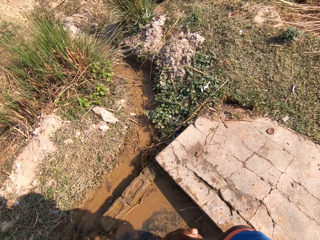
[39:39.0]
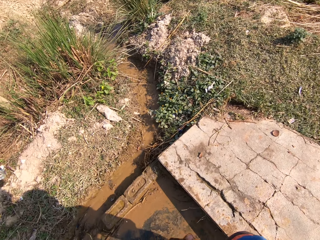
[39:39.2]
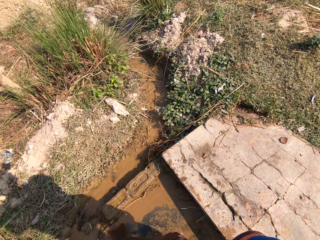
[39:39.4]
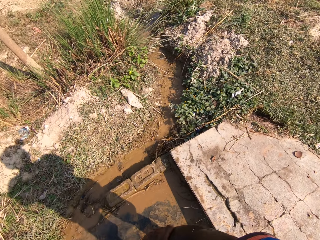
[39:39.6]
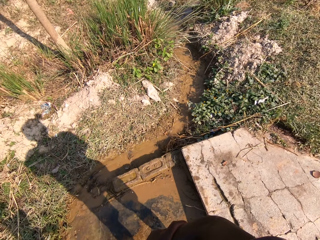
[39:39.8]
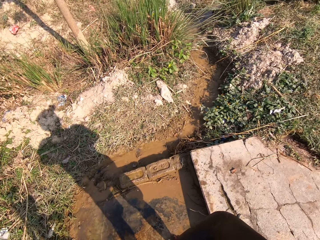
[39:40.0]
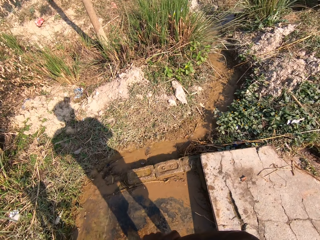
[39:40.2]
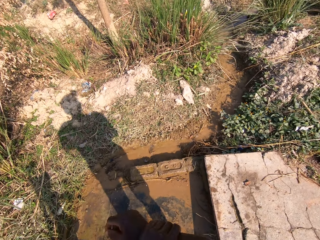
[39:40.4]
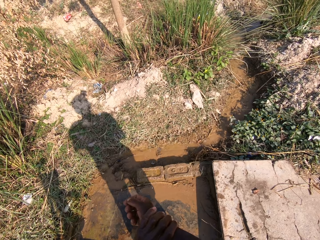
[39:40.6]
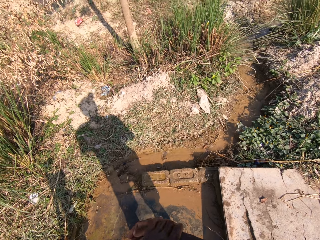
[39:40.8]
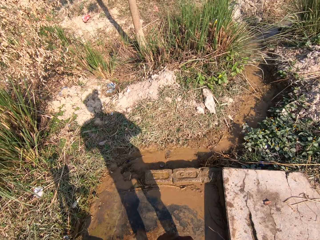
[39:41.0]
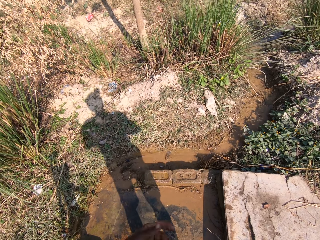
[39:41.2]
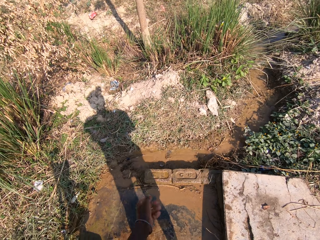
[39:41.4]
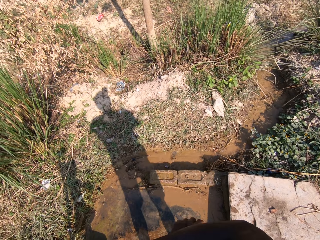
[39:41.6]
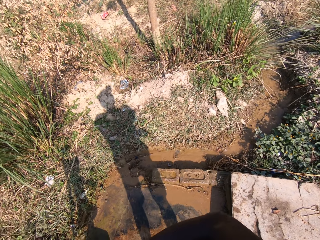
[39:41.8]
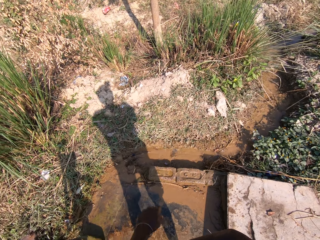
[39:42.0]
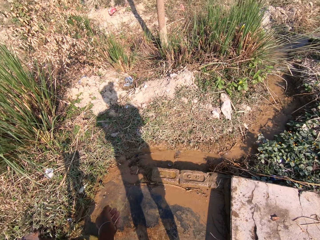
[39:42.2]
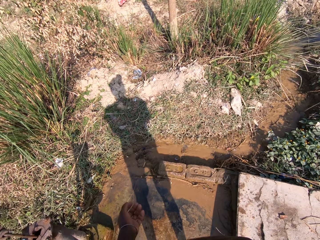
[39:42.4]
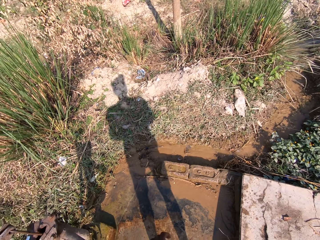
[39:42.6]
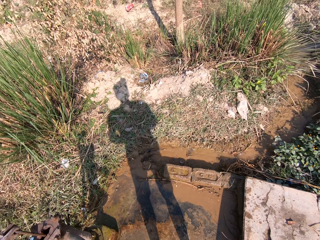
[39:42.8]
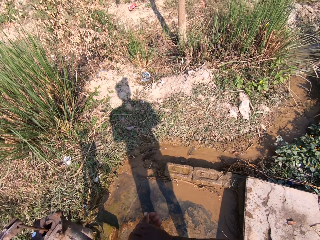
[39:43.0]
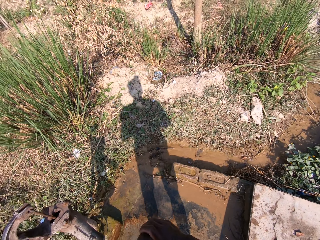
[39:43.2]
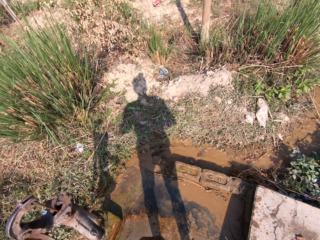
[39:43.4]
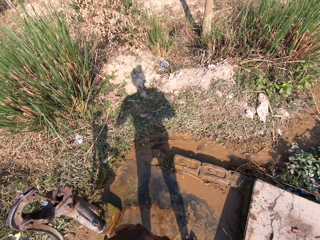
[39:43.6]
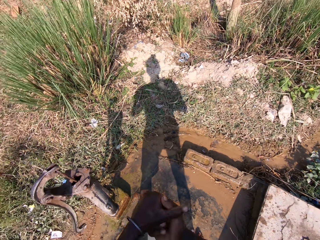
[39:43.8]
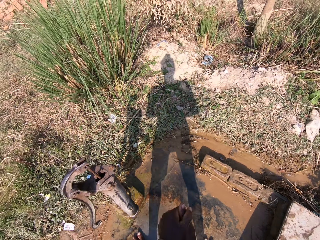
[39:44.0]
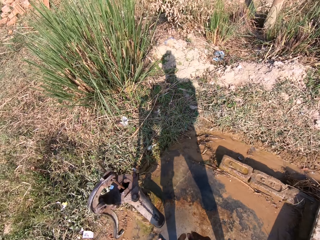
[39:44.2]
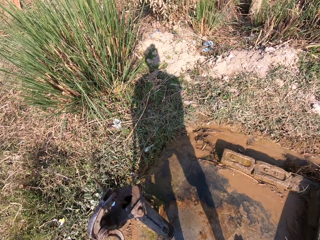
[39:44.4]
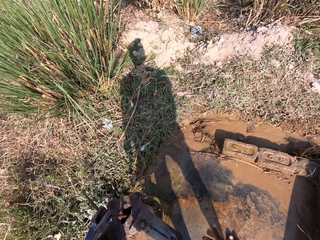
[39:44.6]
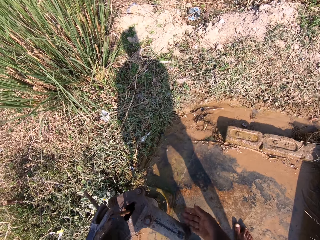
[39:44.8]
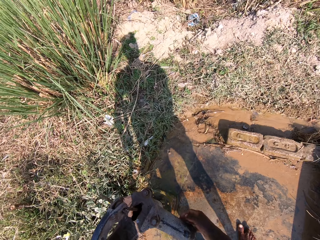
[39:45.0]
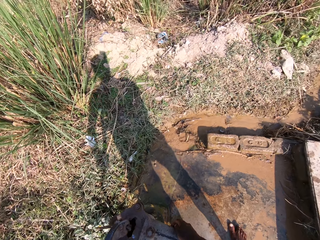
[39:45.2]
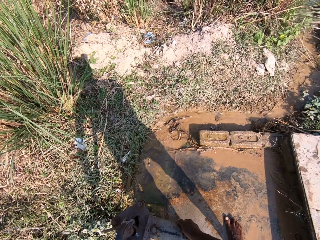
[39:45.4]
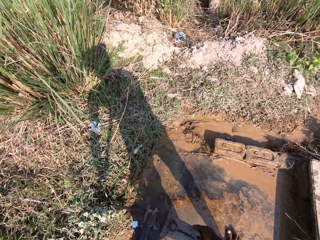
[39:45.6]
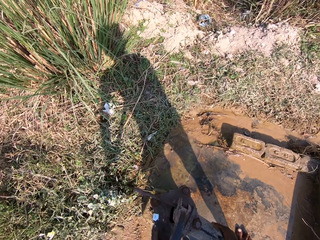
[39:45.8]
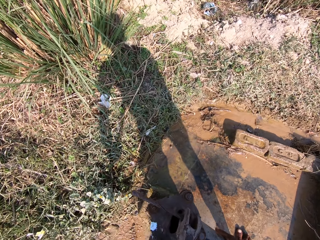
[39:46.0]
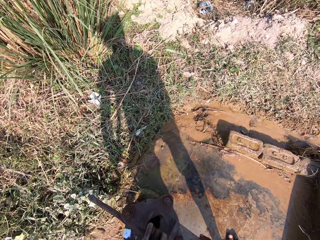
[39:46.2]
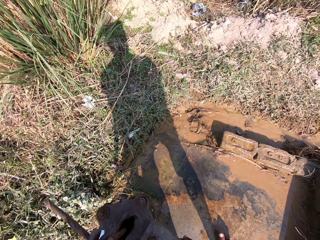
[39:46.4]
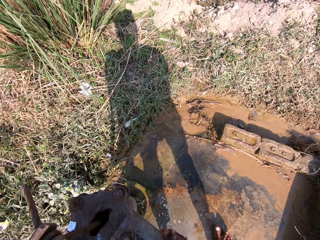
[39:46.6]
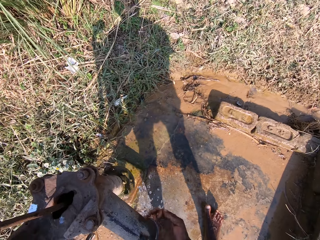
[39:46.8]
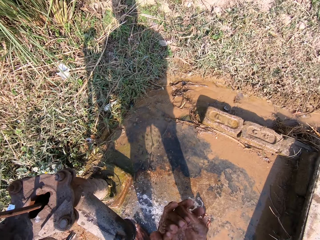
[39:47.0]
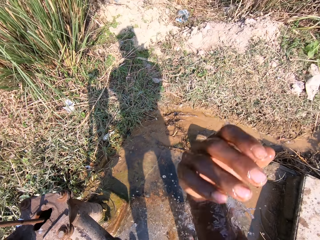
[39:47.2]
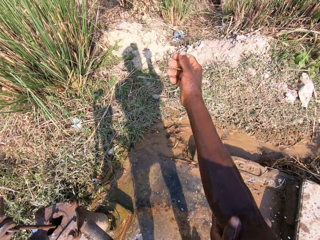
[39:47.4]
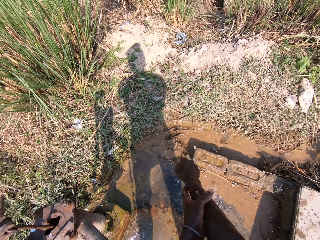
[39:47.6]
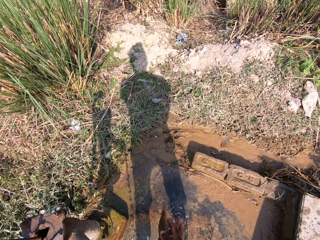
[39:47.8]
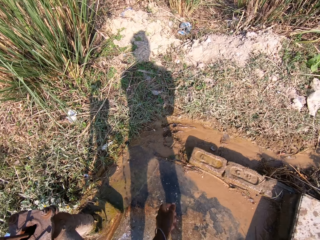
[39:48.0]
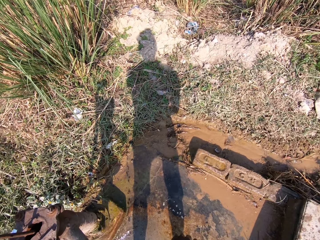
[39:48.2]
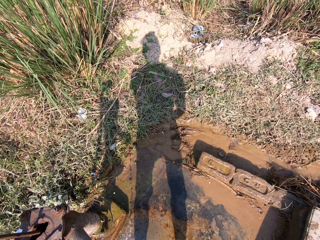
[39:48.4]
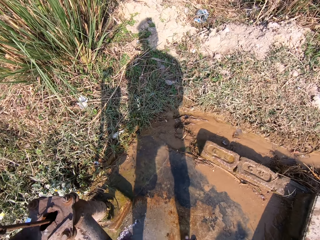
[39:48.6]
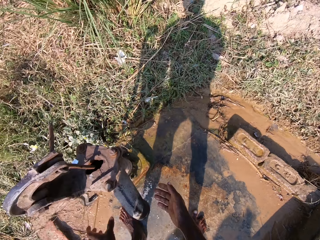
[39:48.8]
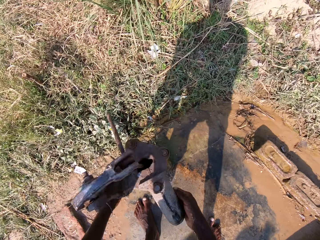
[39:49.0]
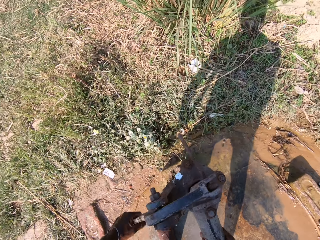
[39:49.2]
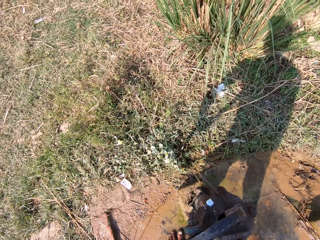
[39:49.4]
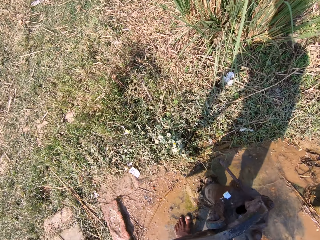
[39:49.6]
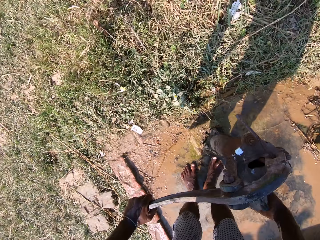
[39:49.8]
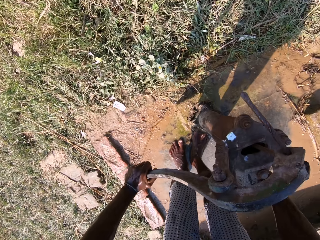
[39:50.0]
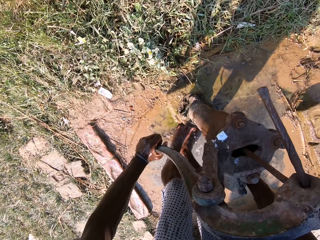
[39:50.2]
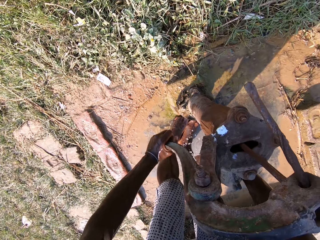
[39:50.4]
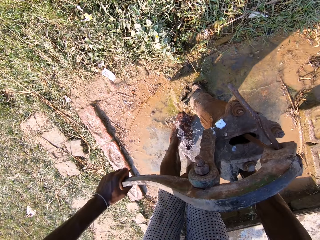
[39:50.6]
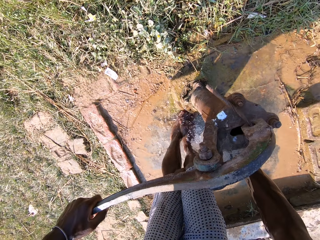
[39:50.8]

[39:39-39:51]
The camera wearer scrubs the hands and talks. They converse with a person, scrub the hands and wash hands. They scrub the hands and talk. They pump the water with hands. They wash the hand with water. They wash the hand with water again and talk. They pump the water with hands.

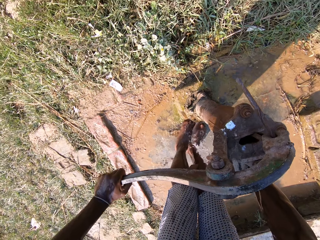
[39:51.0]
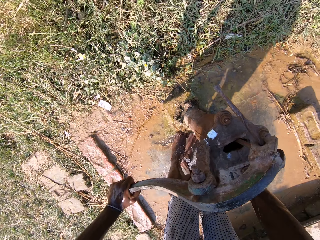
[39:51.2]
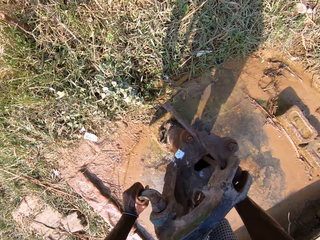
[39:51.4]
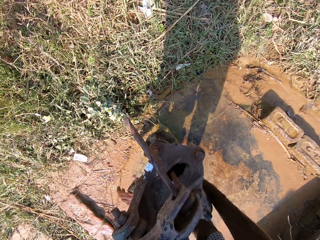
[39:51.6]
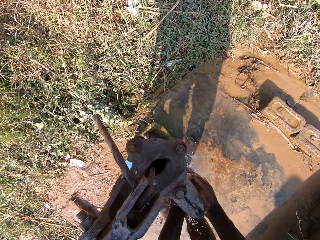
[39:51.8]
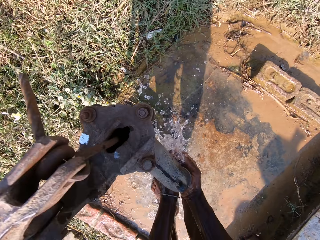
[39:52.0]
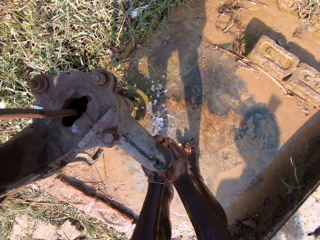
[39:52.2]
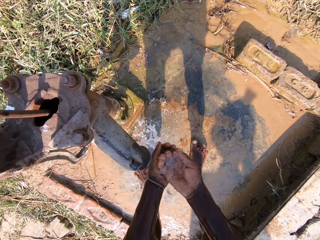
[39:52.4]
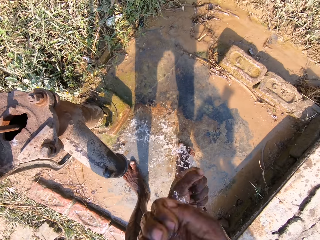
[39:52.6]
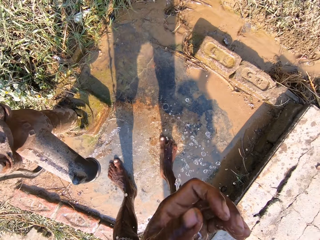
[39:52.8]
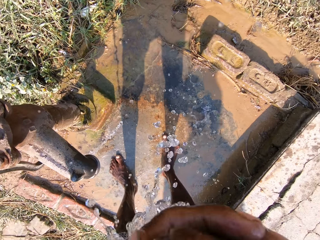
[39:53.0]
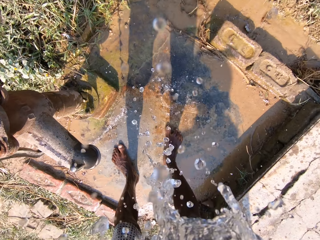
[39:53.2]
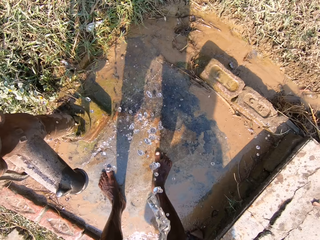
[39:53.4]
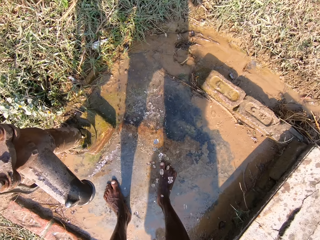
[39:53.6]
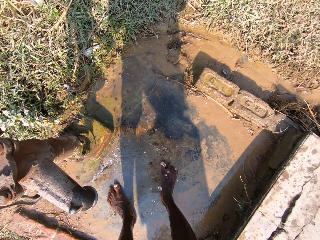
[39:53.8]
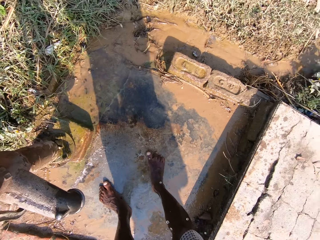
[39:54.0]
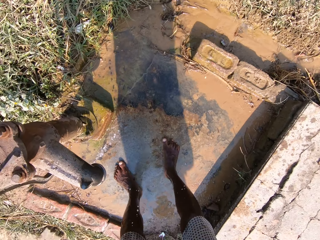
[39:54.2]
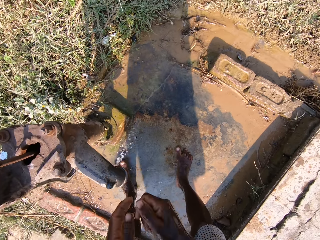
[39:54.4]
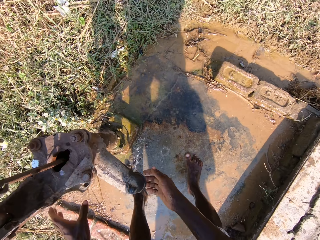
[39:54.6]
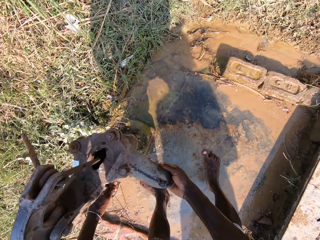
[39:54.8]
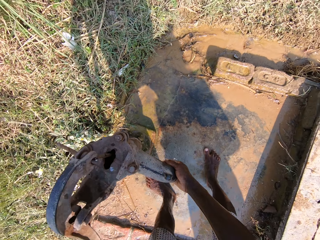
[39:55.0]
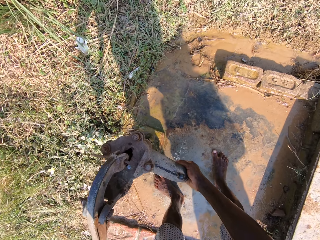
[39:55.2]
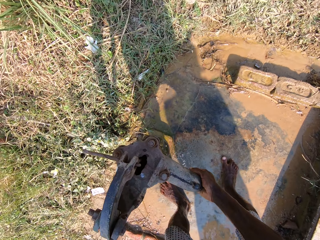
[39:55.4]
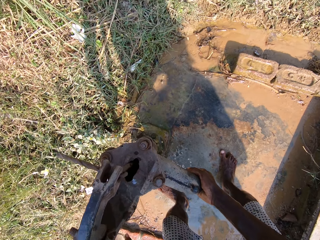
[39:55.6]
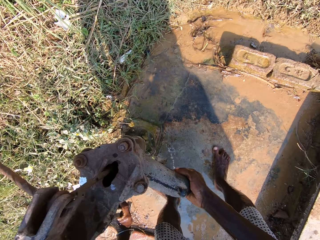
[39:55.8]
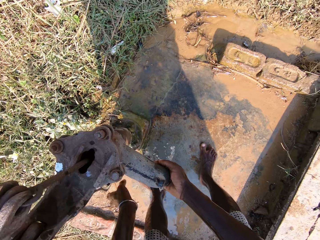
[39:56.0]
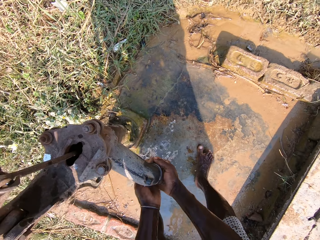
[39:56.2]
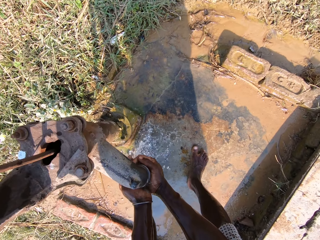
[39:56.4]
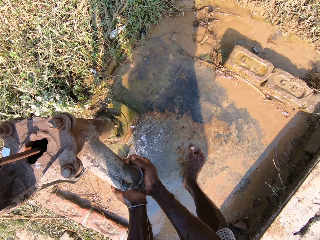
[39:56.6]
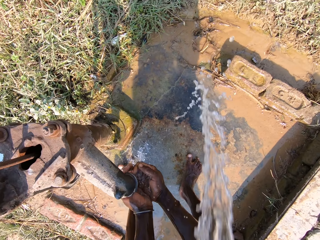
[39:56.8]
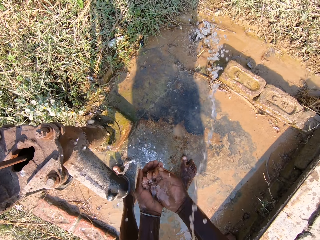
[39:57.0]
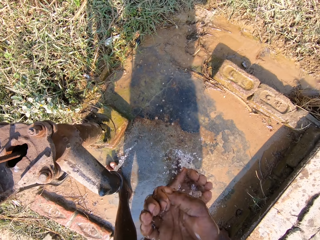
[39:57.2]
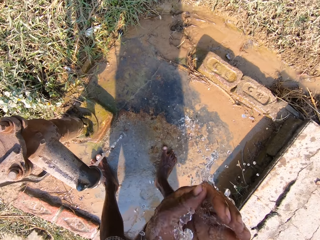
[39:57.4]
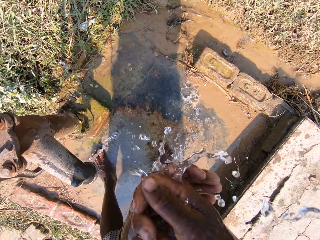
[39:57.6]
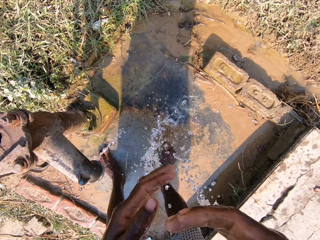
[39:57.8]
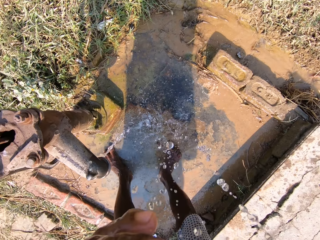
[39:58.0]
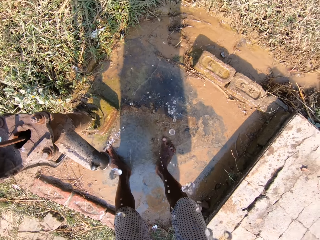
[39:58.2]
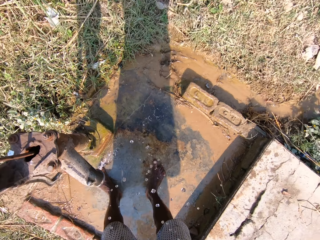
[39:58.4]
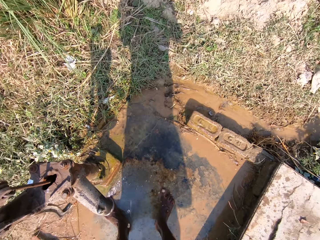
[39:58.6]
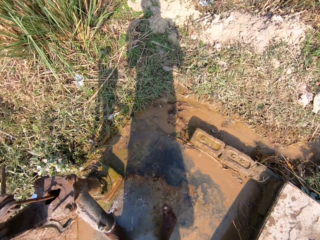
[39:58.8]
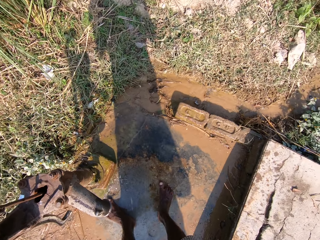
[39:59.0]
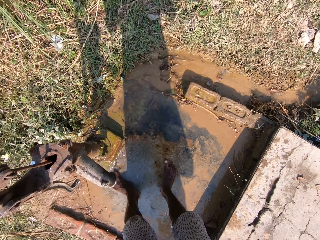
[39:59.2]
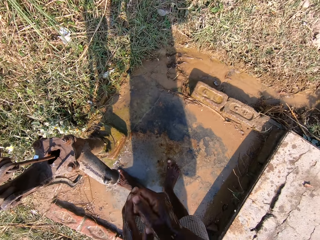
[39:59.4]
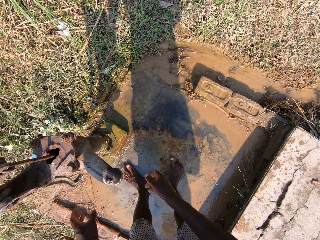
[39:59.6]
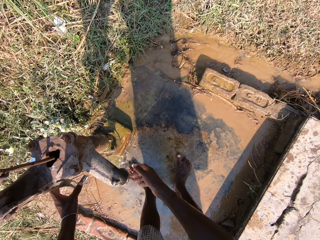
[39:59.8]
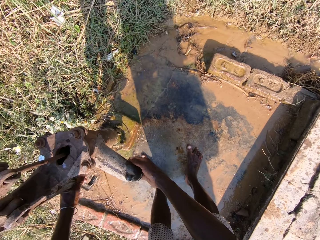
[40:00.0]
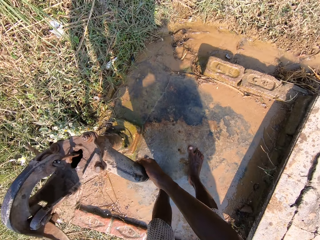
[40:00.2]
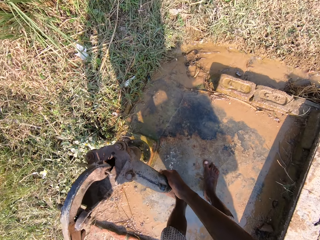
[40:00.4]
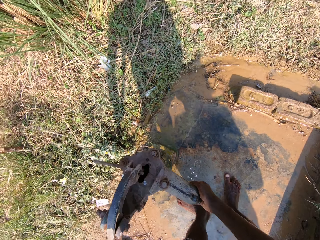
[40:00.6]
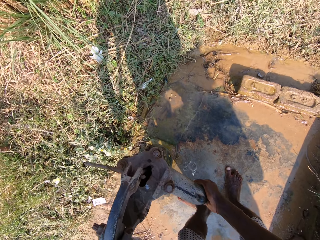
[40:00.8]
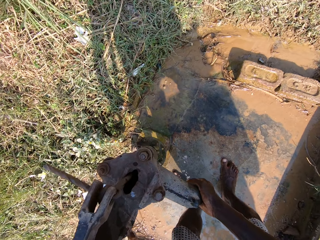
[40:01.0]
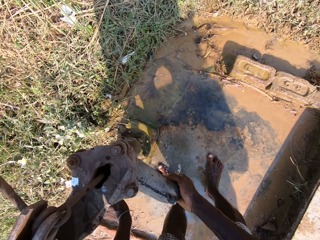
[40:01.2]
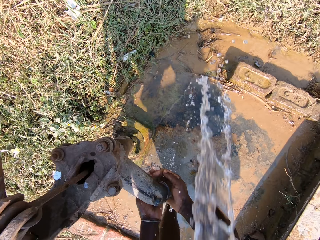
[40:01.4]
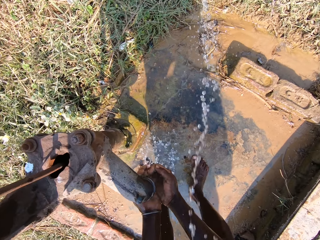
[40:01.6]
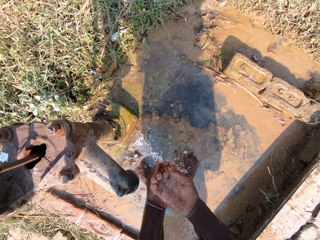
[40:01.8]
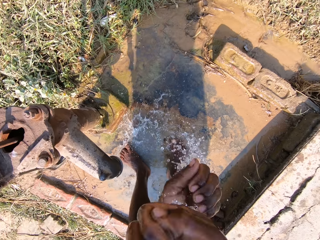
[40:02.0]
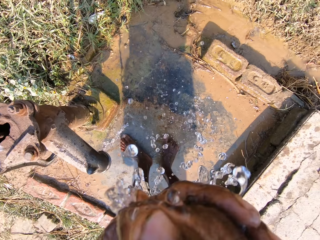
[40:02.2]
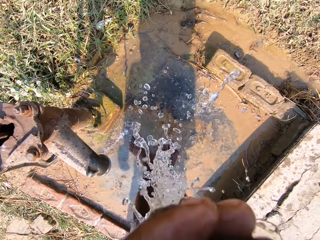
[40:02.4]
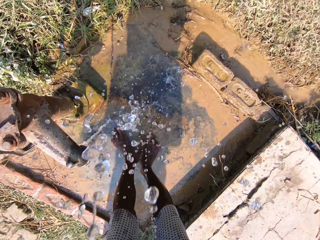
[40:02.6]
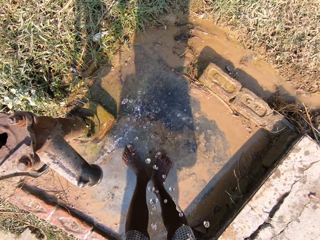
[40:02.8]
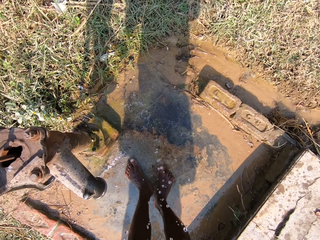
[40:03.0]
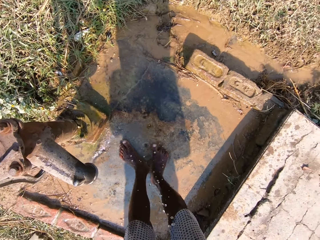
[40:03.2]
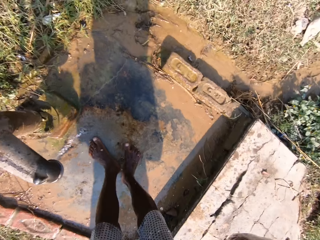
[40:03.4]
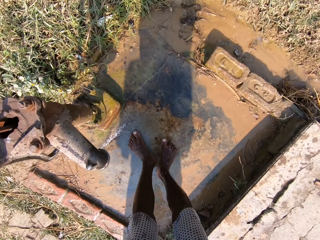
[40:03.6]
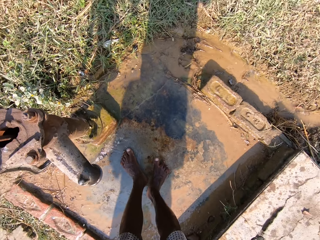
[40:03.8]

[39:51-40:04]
The camera wearer washes the legs. He washes the face with water. He pumps the water with hands. He washes the face with water and spits water. He pumps the water with hands and looks around. He spits out the water from the mouth on the ground. He washes his face.
